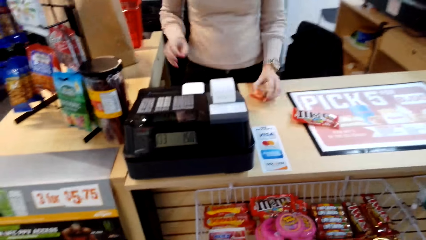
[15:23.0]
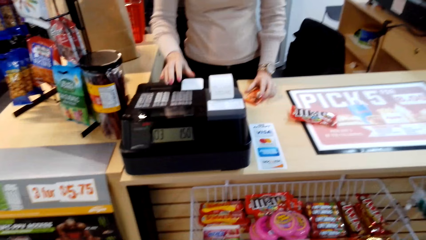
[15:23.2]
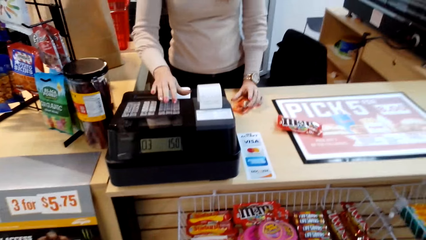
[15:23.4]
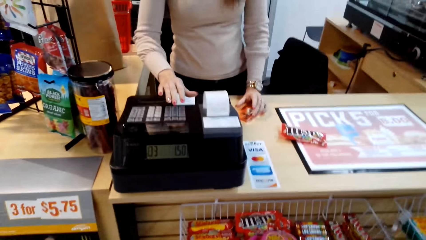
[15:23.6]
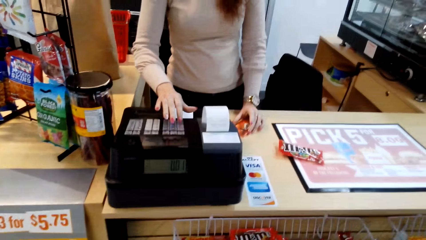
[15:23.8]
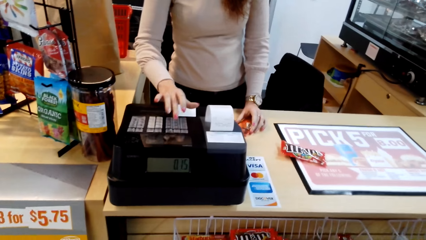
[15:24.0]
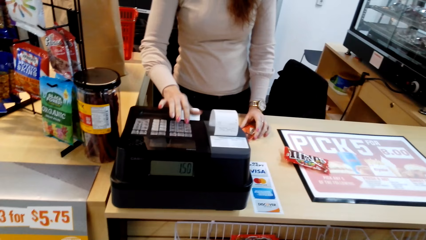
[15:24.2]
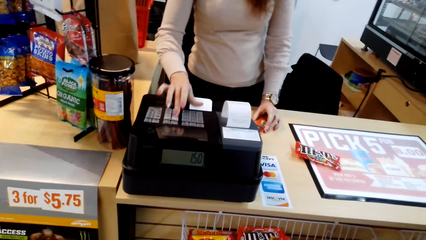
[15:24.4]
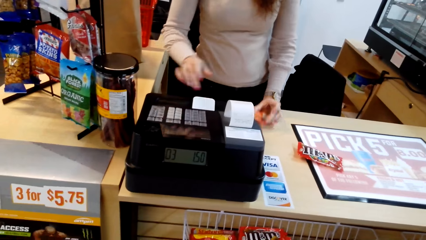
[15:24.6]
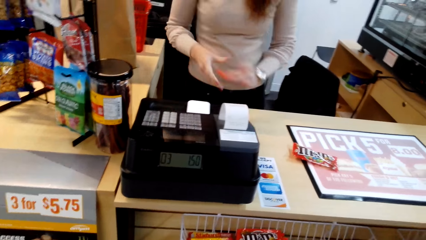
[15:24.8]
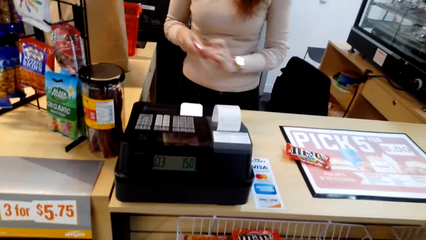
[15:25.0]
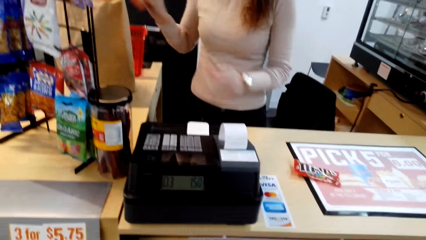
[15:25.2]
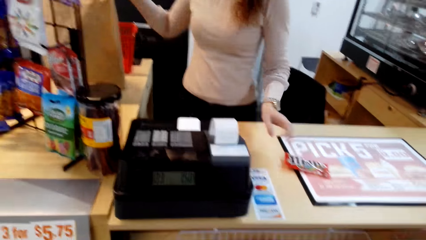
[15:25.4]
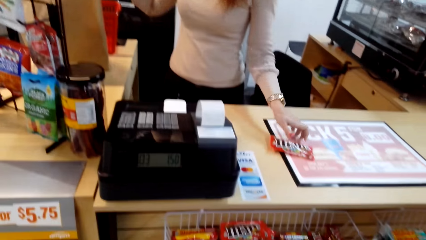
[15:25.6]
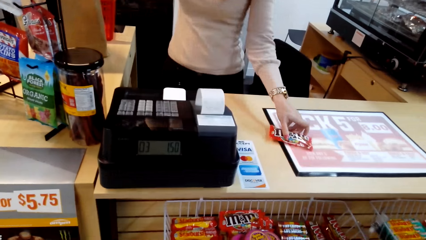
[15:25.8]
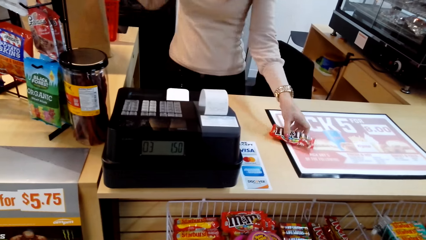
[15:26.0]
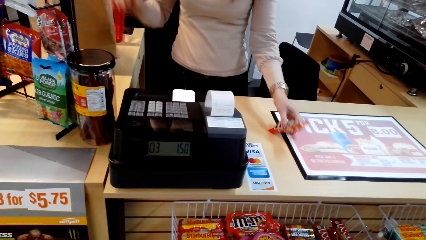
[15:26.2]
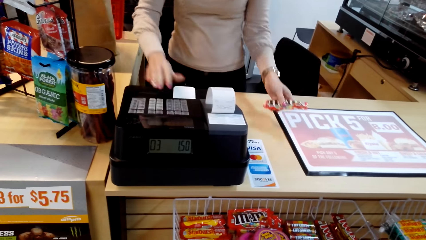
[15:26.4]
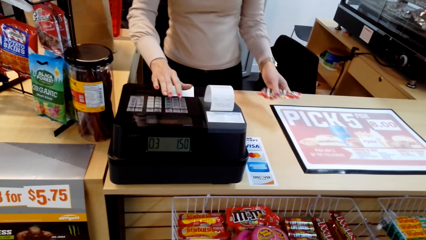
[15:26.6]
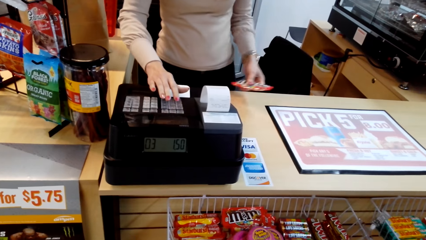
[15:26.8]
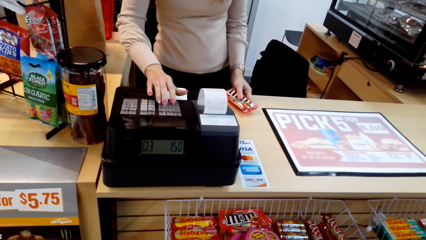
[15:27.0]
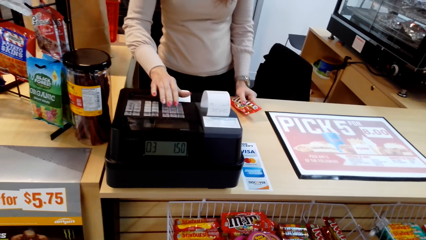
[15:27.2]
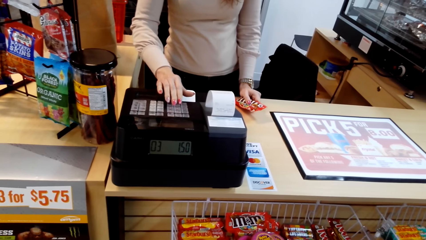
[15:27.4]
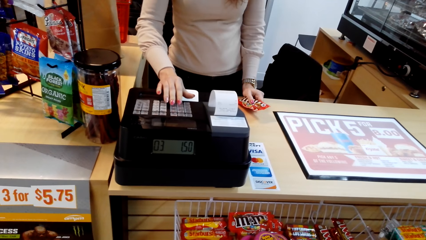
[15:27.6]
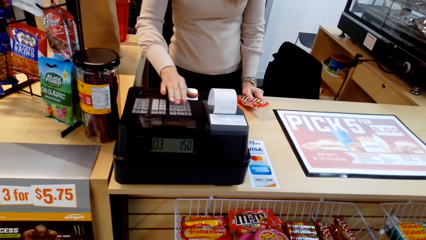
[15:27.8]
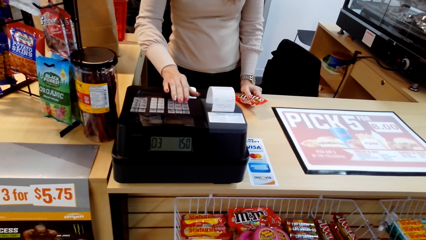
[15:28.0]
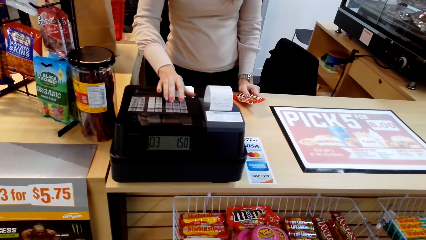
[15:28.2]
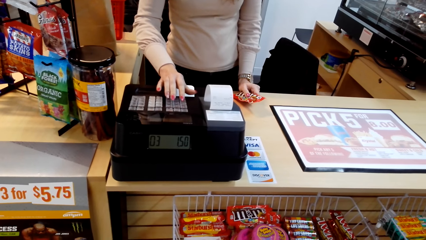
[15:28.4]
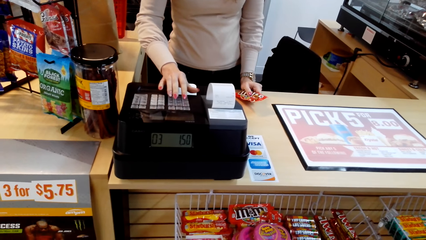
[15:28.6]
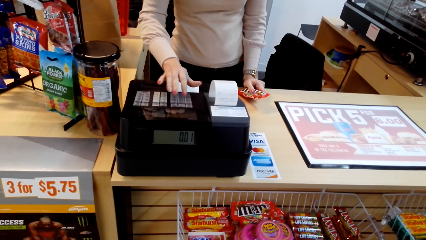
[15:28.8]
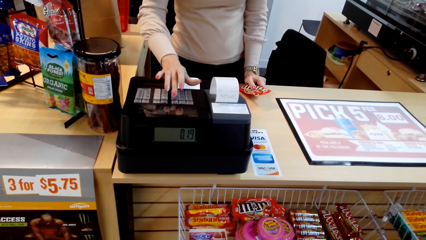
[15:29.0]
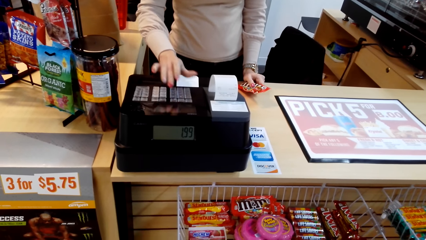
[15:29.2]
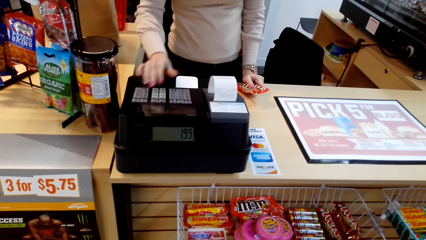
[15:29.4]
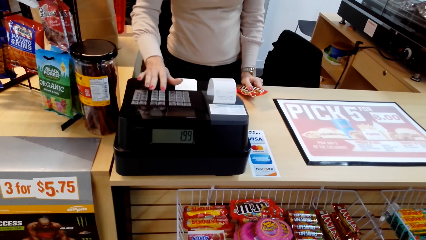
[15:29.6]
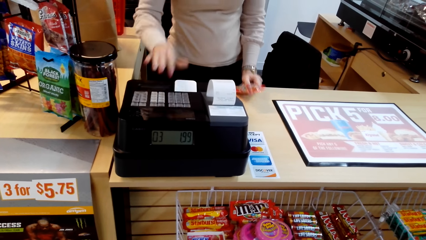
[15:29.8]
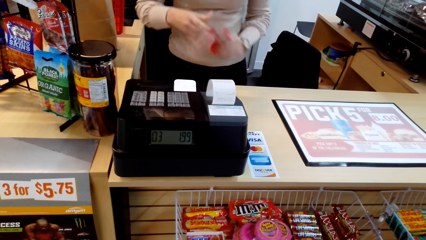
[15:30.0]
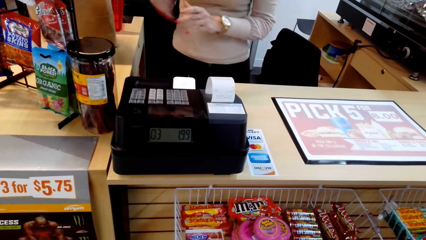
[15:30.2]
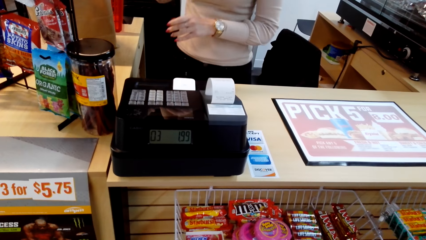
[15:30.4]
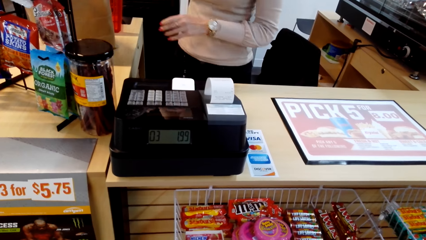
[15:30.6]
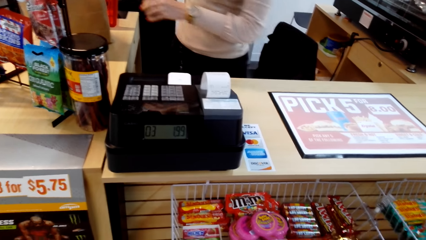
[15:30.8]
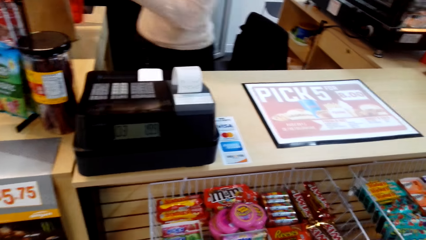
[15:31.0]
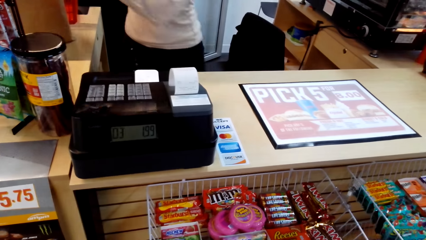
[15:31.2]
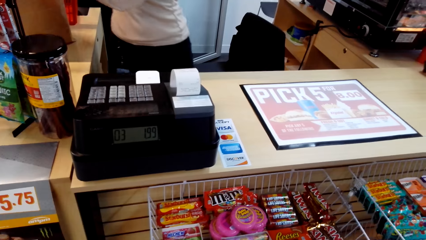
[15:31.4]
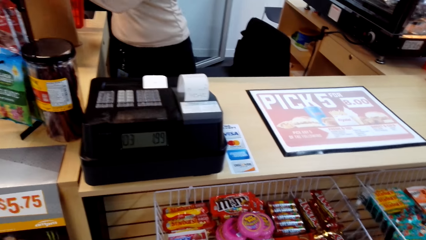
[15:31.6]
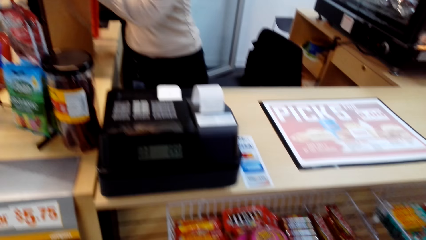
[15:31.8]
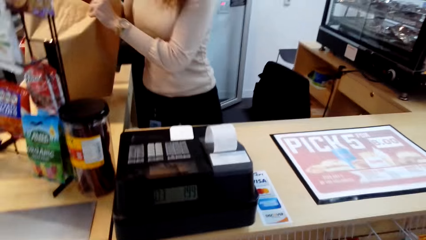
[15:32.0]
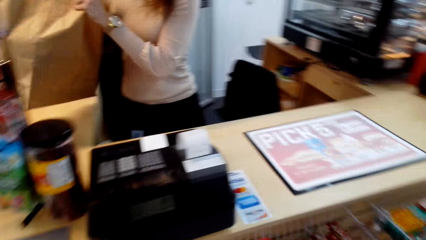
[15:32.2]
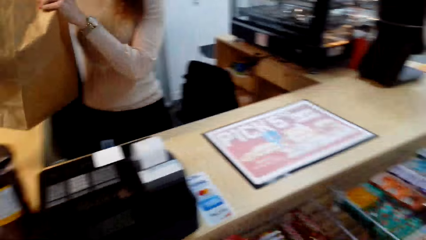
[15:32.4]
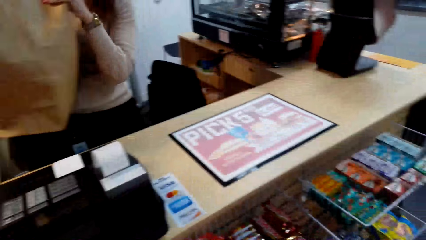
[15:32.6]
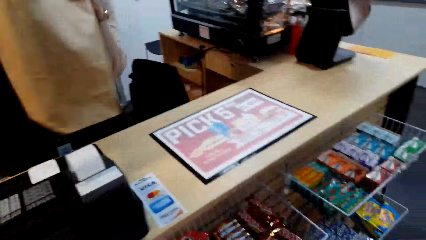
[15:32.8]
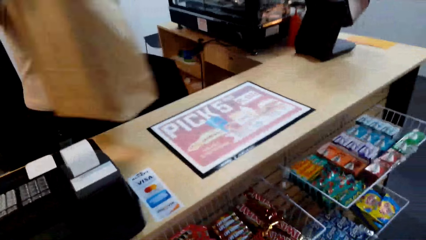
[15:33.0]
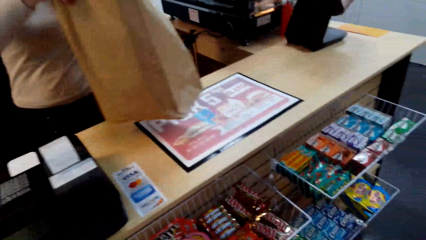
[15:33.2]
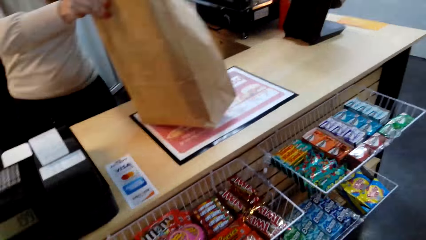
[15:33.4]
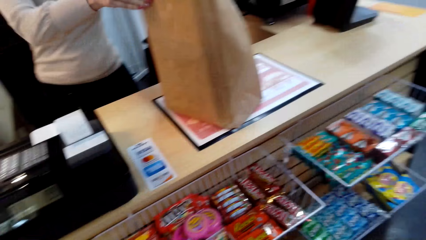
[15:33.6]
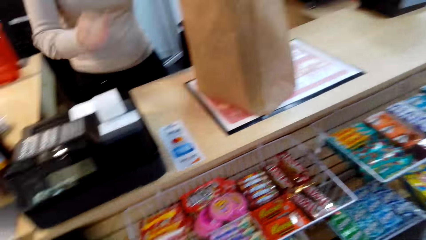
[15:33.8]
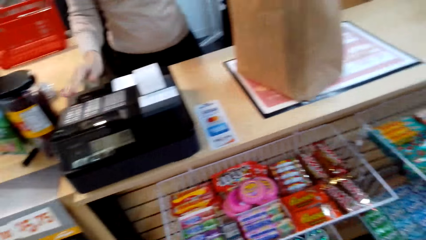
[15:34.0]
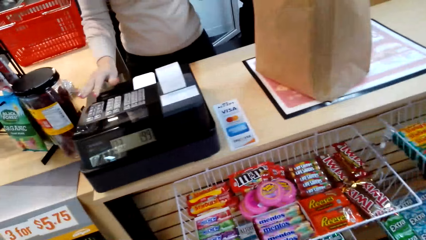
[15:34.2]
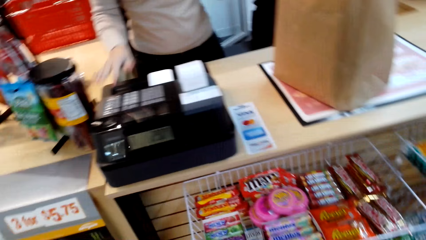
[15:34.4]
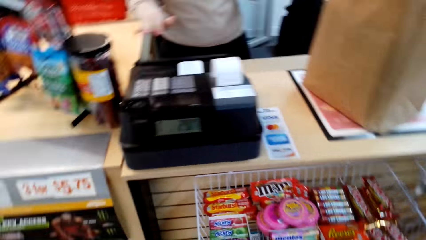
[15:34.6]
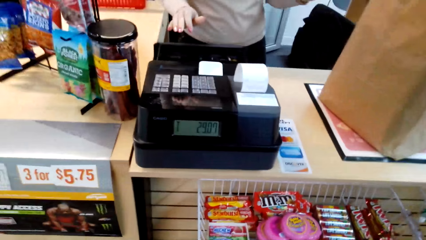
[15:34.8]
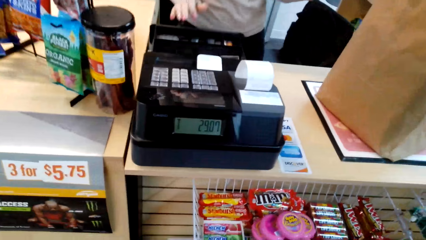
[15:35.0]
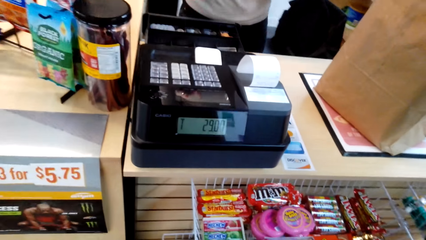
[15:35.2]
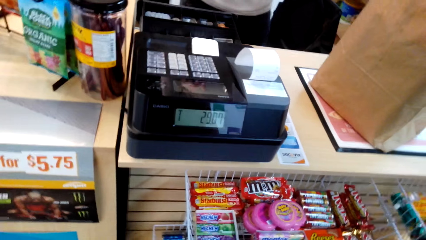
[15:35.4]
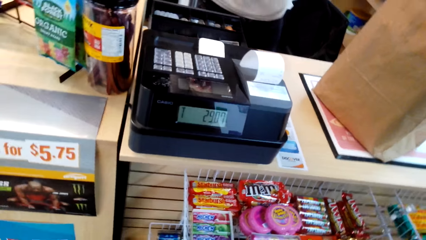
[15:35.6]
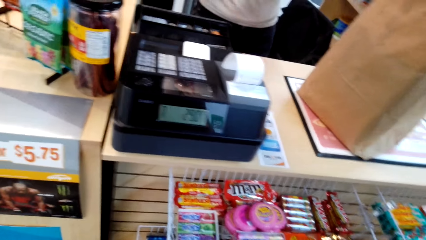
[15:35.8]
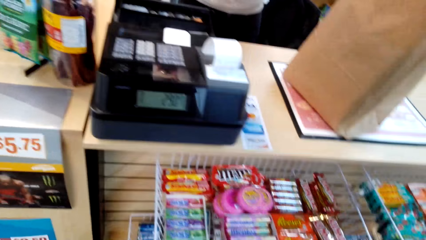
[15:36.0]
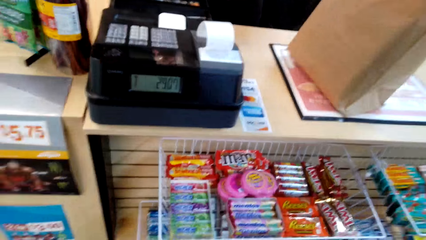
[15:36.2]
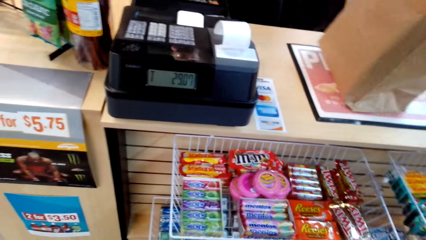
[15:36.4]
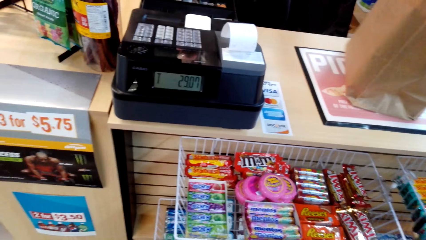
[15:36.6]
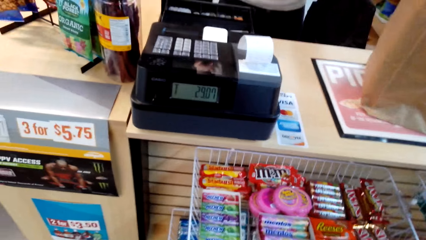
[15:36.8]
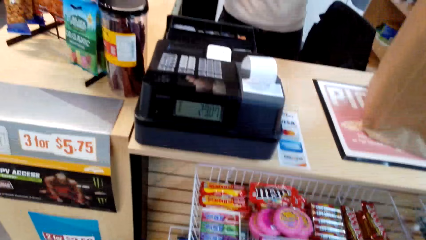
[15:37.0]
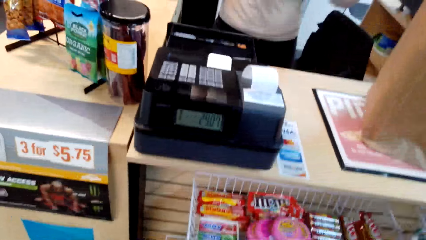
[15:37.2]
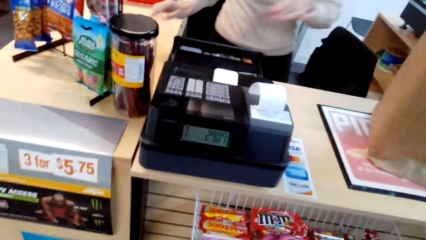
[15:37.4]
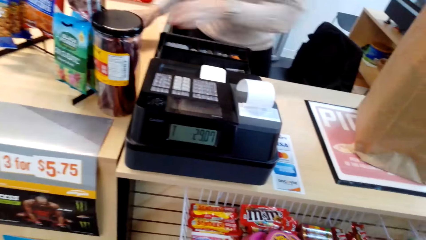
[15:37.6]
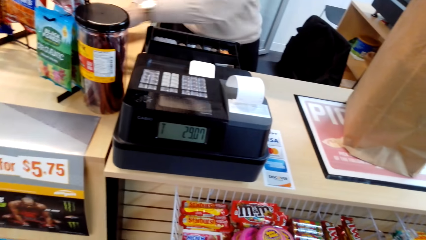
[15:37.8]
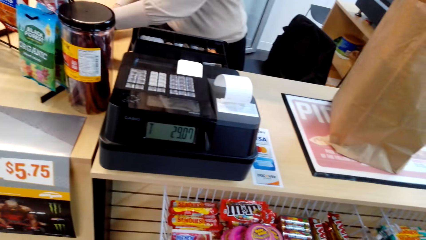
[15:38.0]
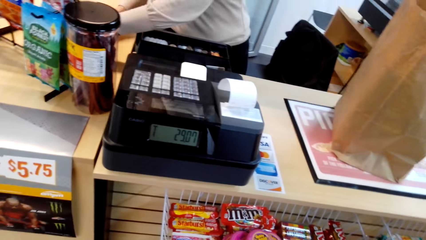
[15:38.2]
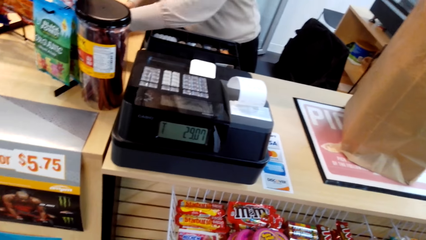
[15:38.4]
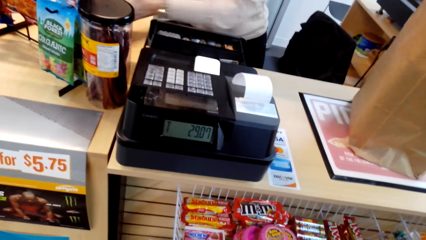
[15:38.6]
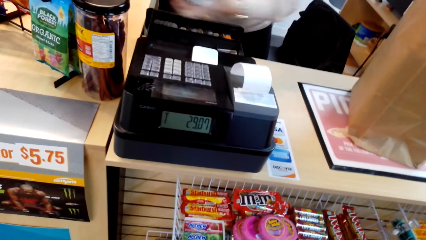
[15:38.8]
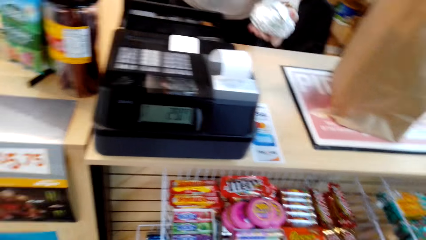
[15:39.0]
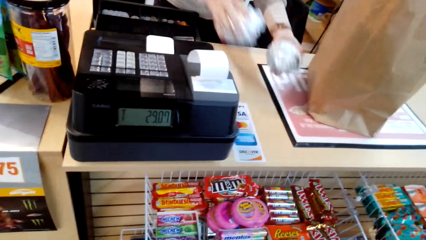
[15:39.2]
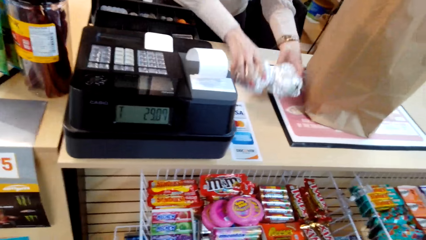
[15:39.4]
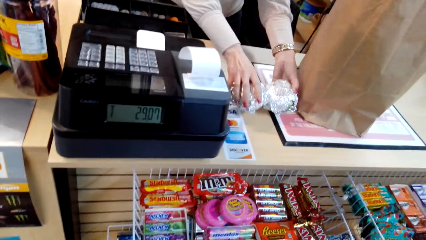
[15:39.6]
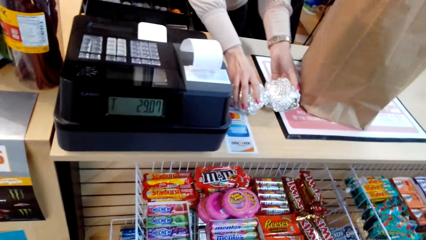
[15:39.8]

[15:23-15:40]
The woman picks the candy from the counter, presses the cashier machine and places the candy on the carrier bag. The woman picks the candy from the counter, presses the cashier machine and places the candy on the carrier bag. The camera wearer picks a carrier bag. The woman carries the carrier bag and puts the carrier bag on the counter. The camera wearer drops the carrier bag. The woman opens the cashier machine. The woman dialogues with the camera wearer.
